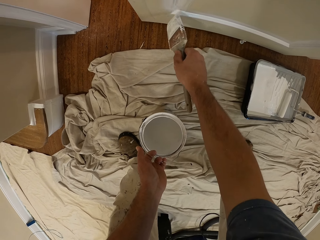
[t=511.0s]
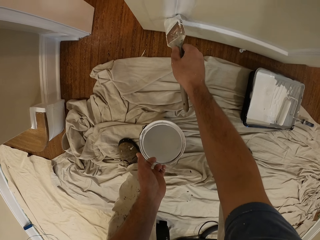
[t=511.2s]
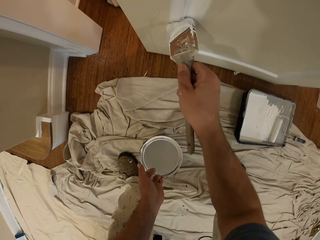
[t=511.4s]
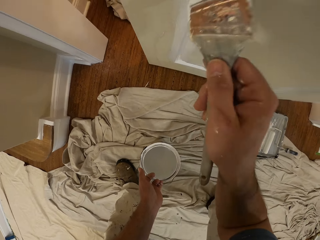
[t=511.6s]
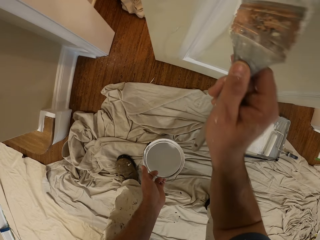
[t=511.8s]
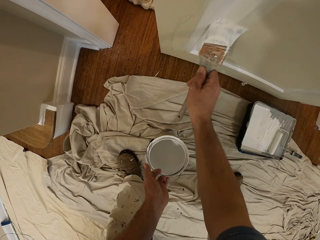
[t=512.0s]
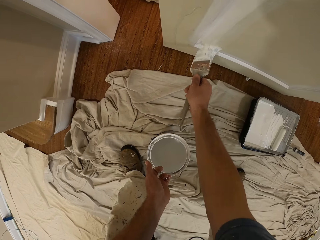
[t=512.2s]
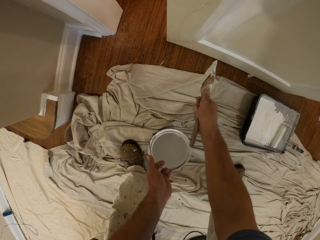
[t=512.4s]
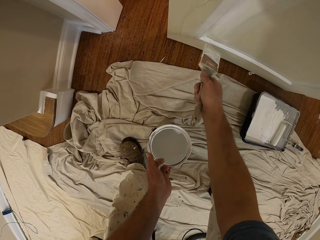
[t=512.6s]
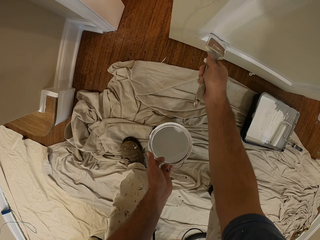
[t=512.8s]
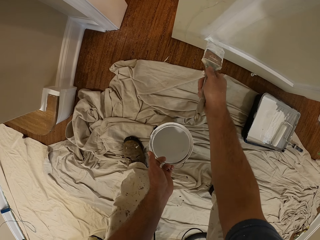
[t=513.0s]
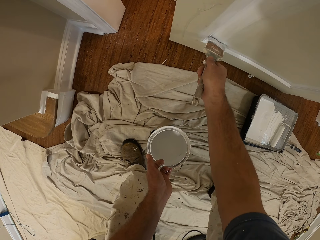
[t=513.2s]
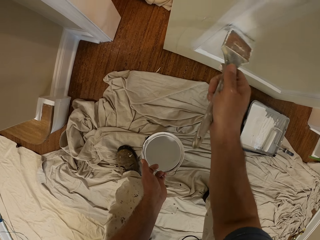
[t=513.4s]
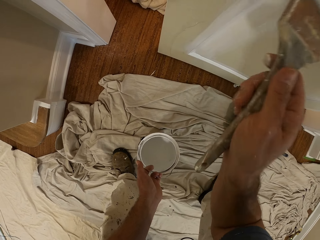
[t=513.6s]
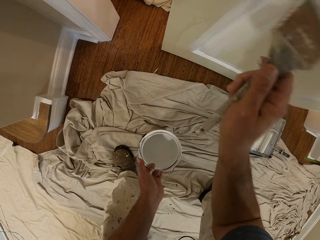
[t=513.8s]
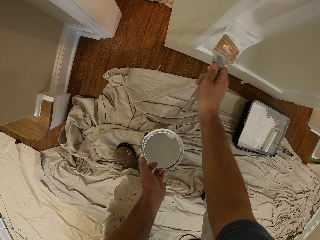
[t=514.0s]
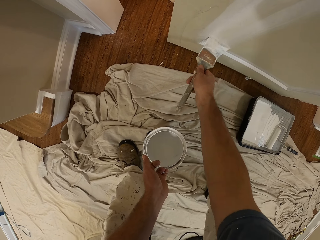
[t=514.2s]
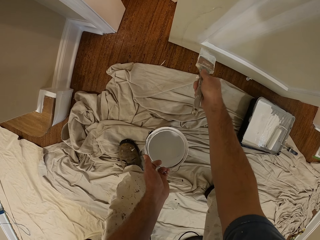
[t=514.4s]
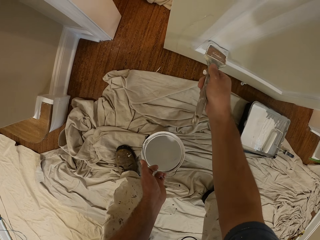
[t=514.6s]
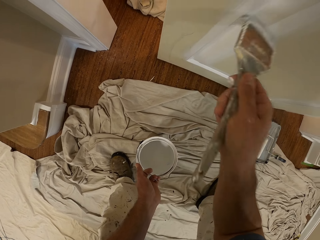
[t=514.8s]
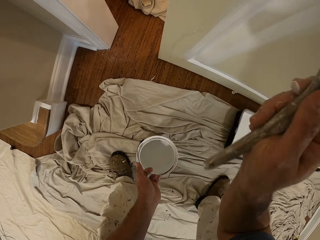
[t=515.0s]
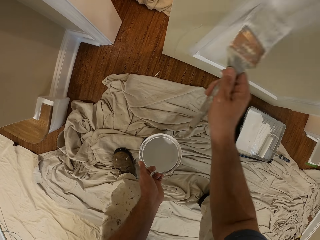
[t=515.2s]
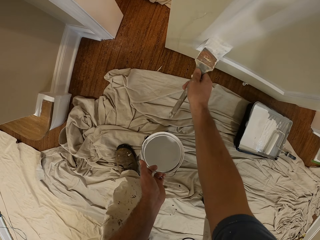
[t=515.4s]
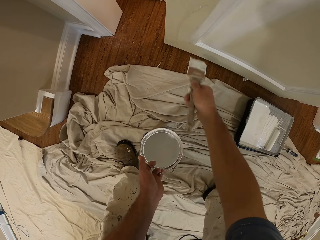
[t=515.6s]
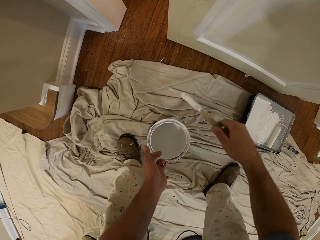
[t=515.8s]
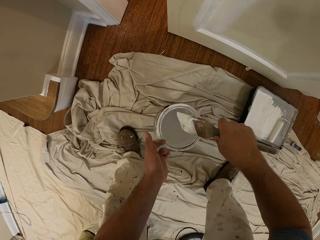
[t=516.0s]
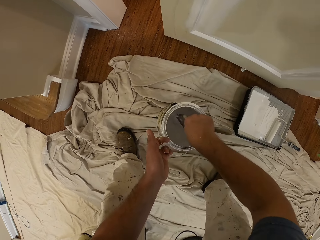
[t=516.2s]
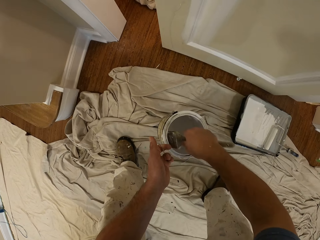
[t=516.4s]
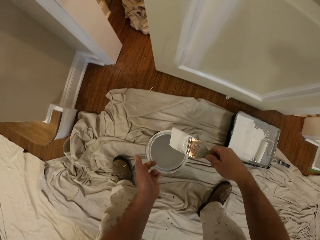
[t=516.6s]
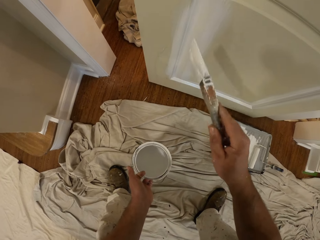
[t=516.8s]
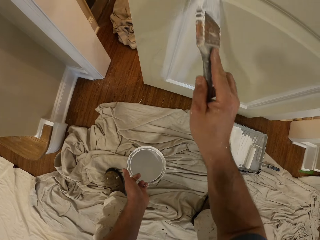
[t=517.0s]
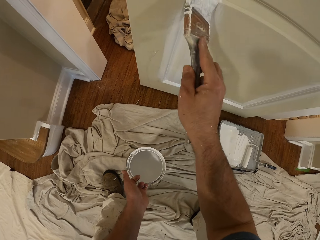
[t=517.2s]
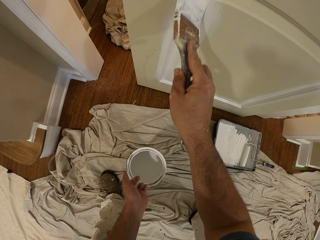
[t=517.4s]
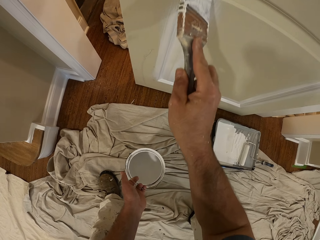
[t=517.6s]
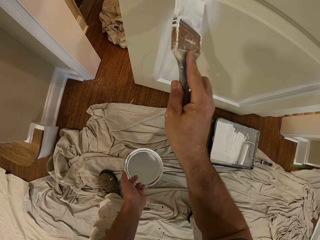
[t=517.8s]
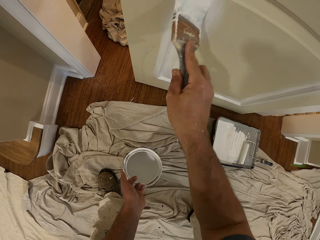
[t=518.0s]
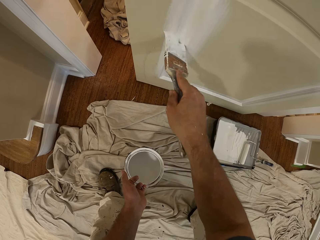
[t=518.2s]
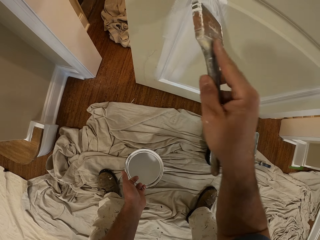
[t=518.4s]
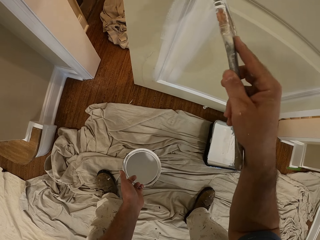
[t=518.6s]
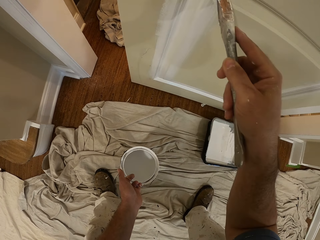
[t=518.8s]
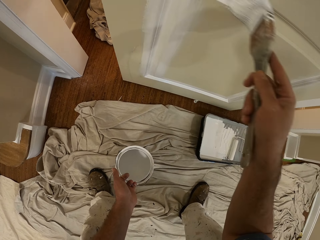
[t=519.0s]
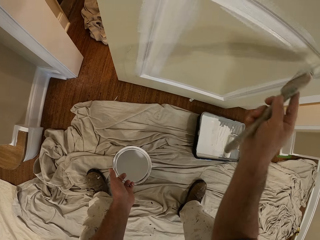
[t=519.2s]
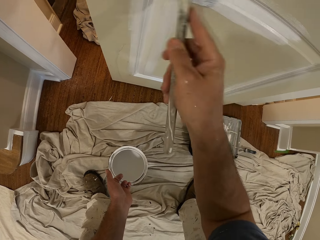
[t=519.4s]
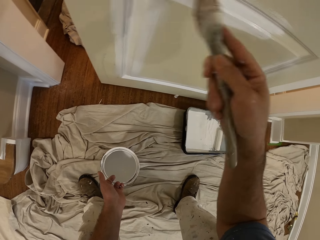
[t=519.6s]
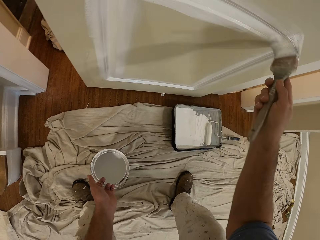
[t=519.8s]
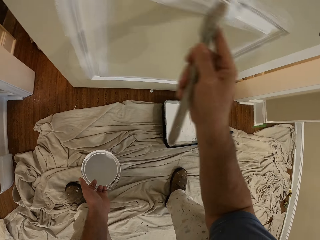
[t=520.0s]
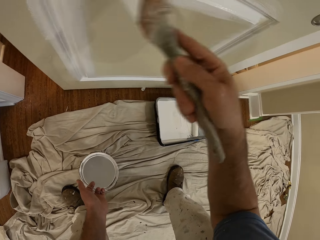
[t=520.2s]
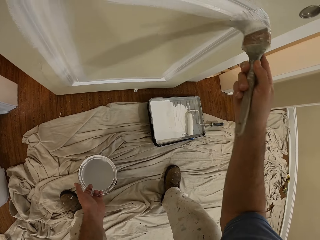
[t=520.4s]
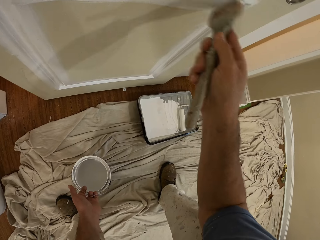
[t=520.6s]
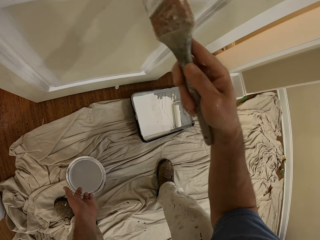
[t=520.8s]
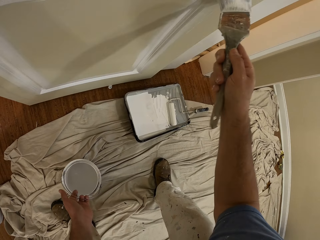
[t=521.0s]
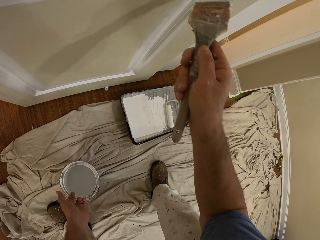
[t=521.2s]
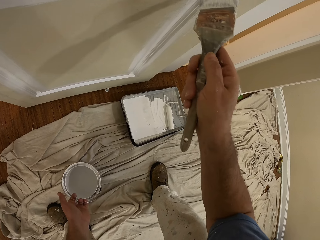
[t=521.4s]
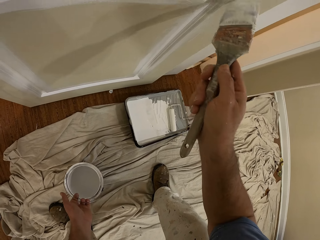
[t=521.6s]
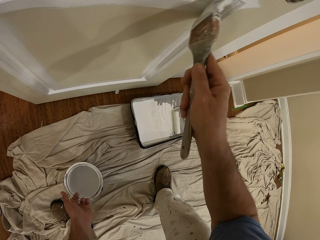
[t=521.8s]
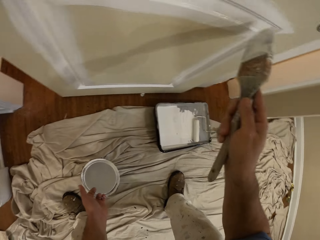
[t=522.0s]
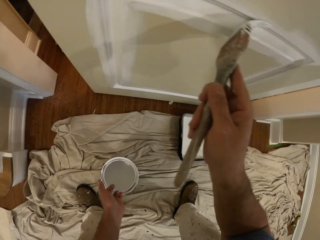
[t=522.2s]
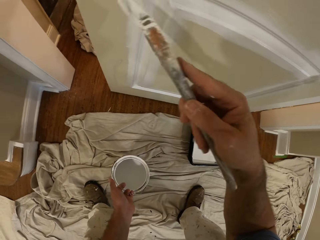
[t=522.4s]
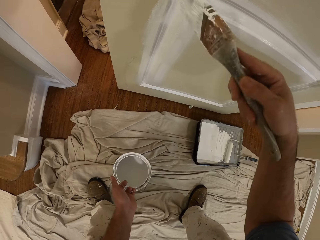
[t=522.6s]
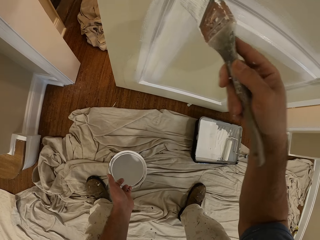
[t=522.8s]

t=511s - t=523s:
The camera wearer removes the paint brush from the door. They insert the paint brush into the paint container. They remove the paint brush from the paint container. They paint the door with the paint brush.

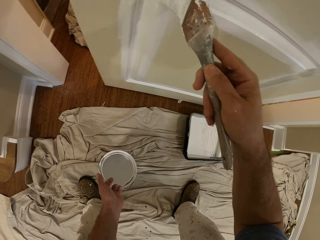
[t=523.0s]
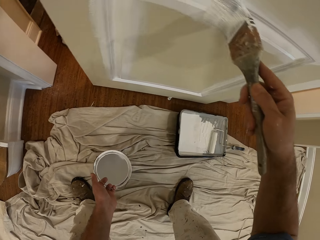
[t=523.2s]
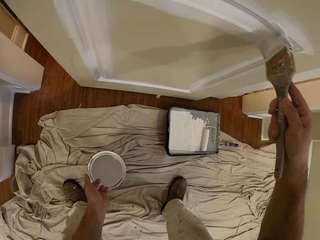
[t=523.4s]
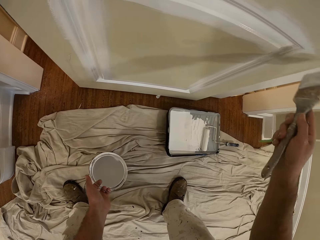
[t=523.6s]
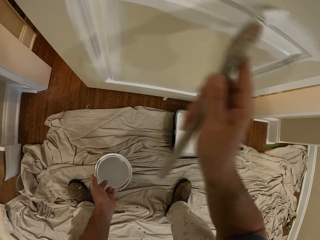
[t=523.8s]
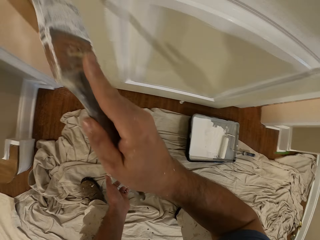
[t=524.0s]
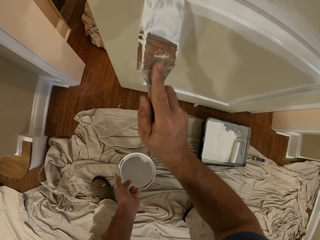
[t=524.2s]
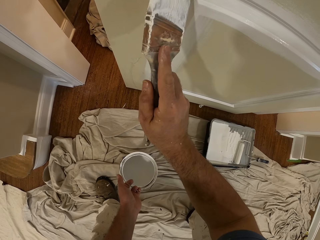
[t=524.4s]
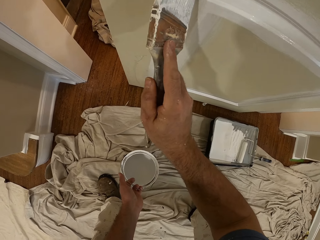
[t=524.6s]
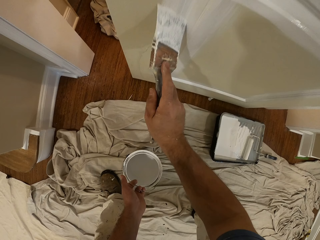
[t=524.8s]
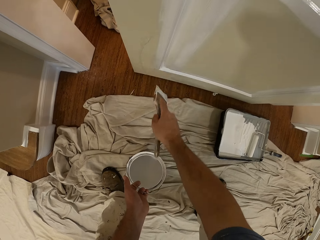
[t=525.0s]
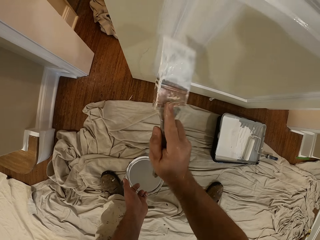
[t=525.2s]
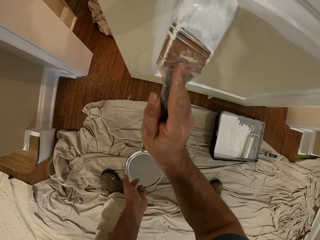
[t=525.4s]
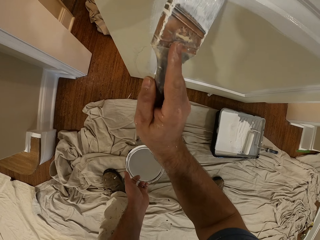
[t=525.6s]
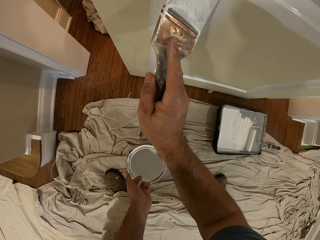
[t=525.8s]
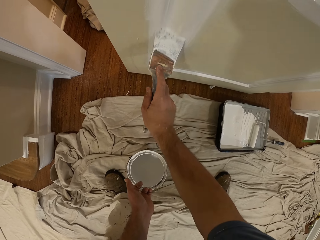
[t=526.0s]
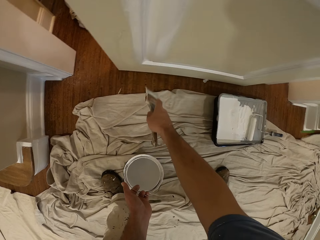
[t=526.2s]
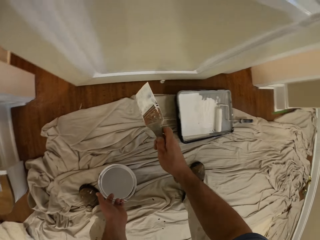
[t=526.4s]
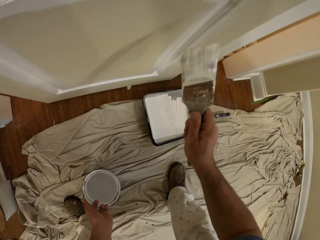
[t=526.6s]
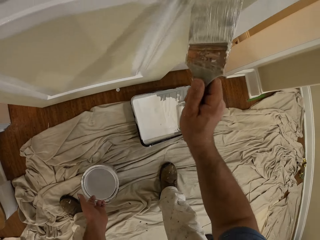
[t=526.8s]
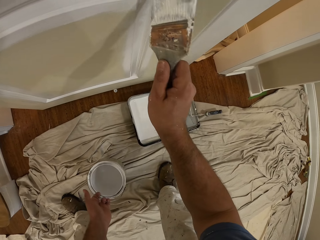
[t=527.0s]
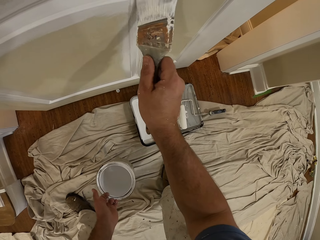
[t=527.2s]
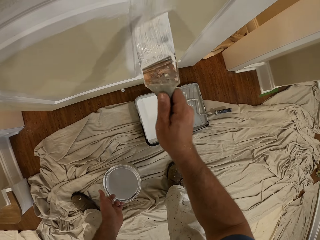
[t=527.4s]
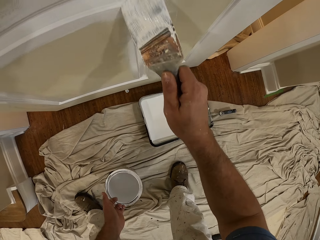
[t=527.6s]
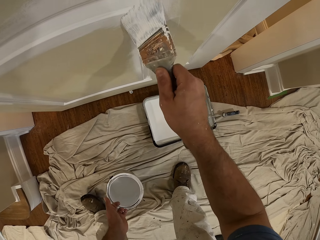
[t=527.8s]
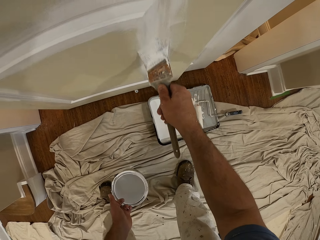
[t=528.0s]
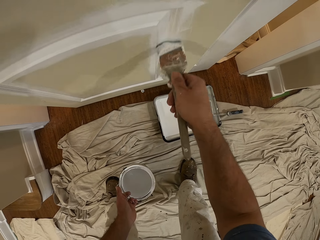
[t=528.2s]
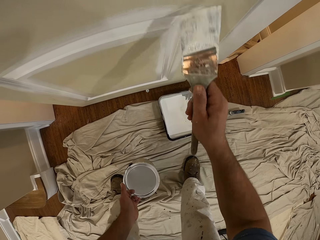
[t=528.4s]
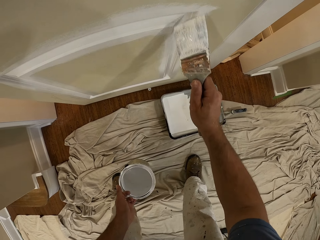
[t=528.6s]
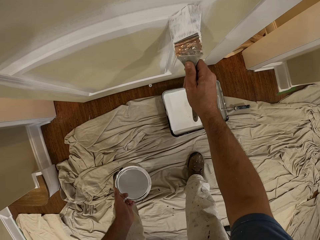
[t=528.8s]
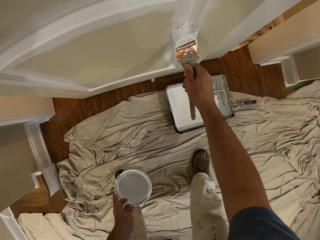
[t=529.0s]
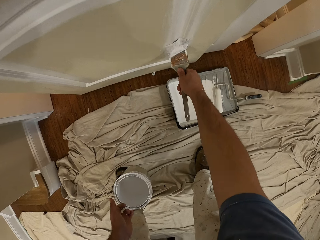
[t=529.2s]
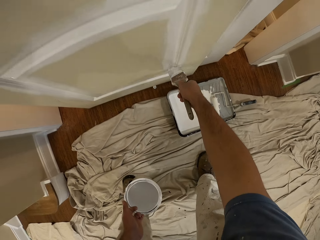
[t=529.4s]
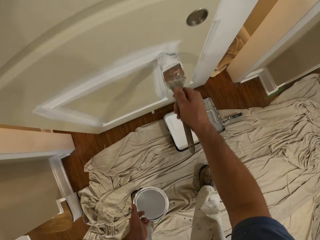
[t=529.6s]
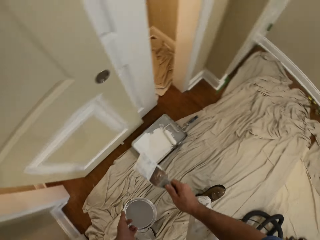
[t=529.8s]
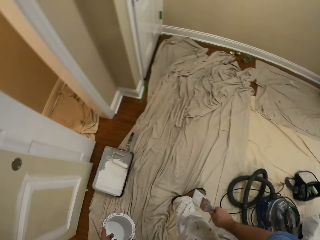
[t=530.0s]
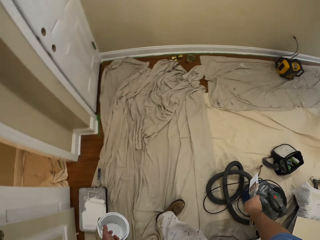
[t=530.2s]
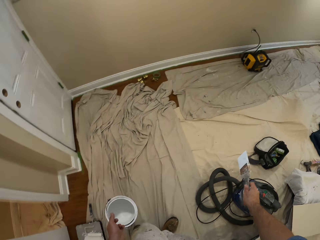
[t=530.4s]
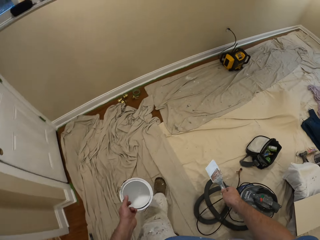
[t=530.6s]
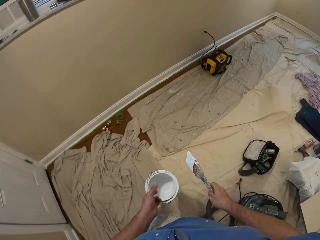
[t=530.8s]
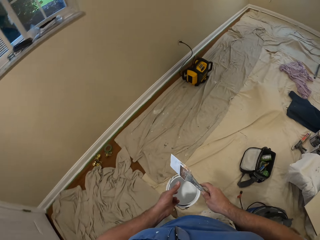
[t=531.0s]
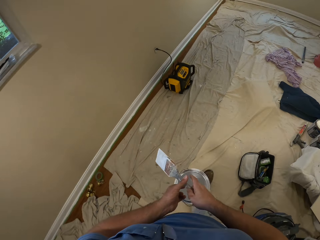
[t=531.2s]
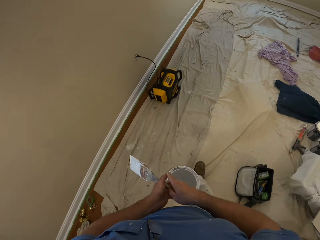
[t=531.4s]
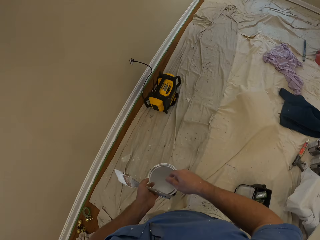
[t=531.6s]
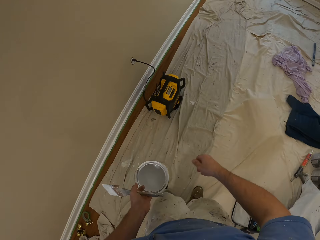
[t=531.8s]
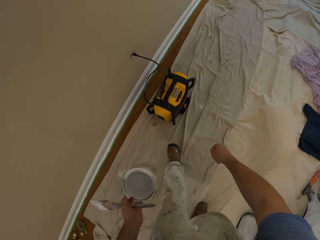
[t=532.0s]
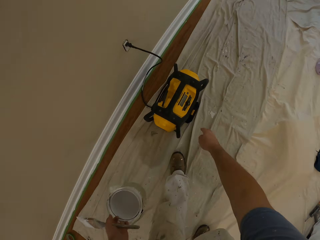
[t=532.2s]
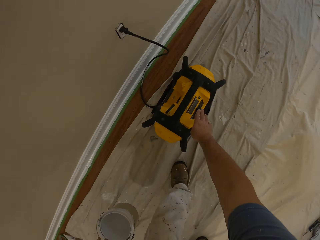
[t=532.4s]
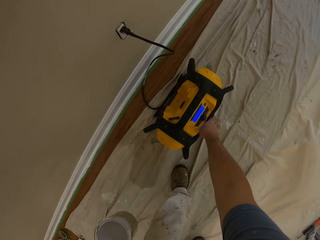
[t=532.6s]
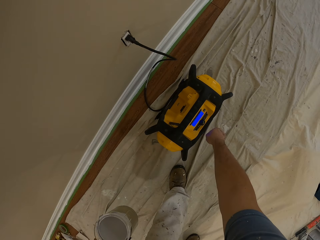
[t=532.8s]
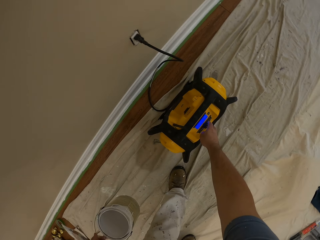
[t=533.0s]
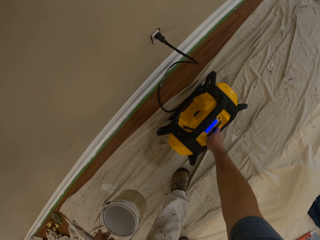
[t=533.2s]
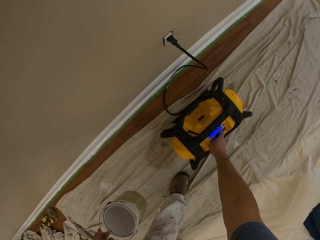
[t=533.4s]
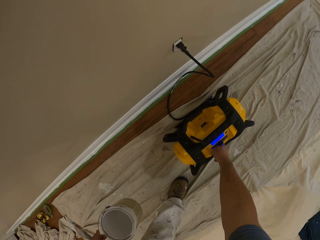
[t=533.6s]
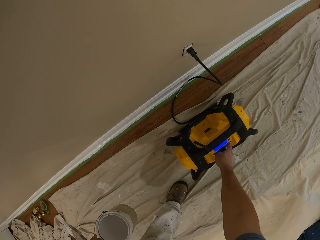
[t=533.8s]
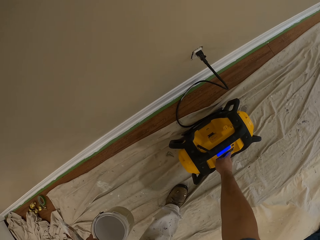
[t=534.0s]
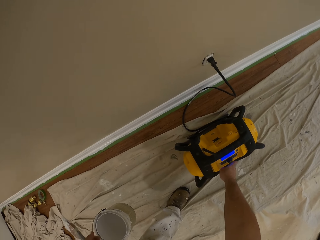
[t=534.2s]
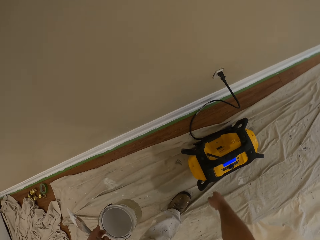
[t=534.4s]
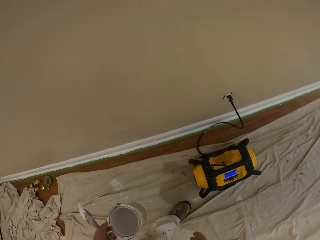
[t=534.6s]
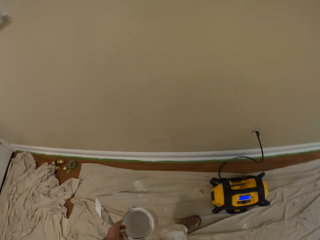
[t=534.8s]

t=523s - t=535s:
The camera wearer removes the paint brush from the door. He walks towards a speaker. He passes the paint brush from his right hand to his left hand. He turns on the speaker.
